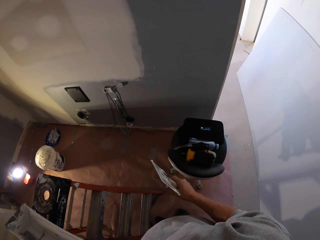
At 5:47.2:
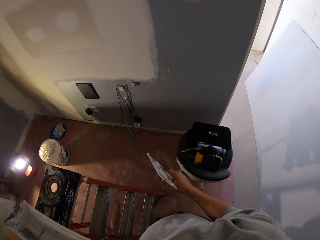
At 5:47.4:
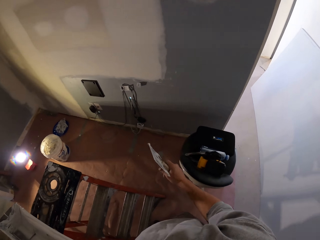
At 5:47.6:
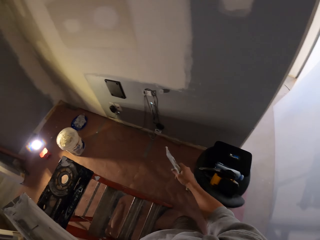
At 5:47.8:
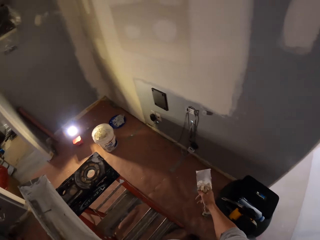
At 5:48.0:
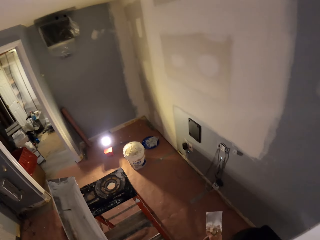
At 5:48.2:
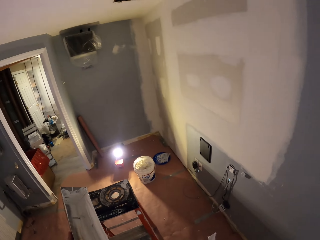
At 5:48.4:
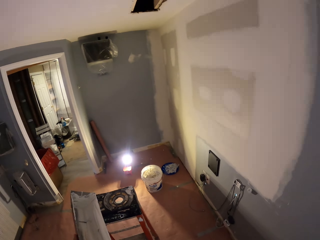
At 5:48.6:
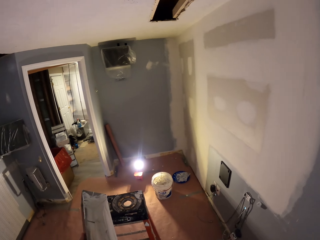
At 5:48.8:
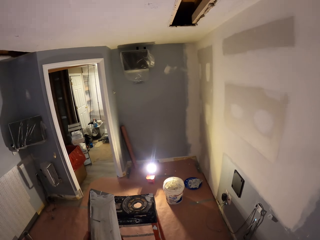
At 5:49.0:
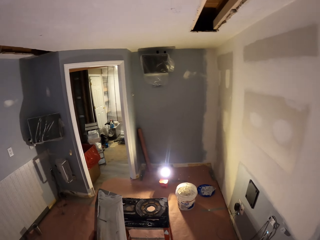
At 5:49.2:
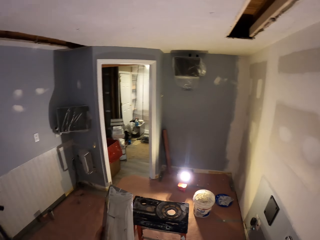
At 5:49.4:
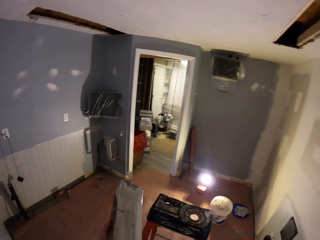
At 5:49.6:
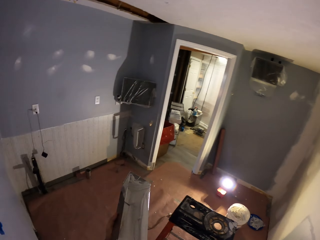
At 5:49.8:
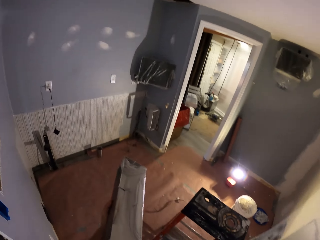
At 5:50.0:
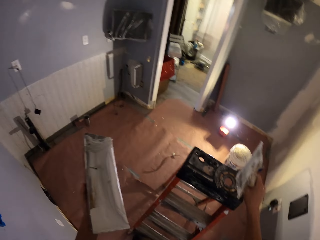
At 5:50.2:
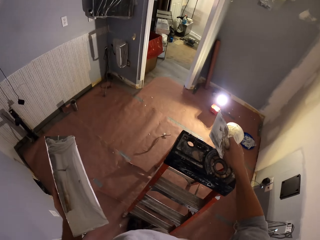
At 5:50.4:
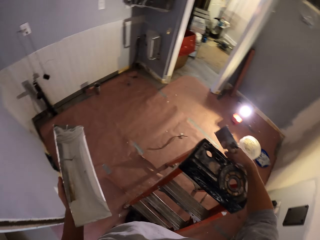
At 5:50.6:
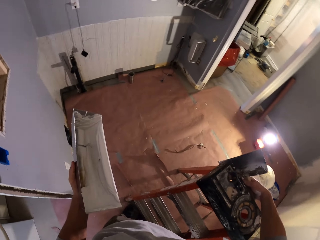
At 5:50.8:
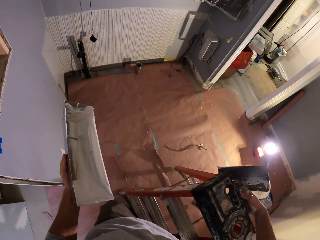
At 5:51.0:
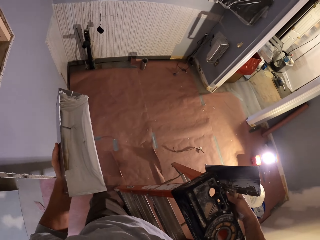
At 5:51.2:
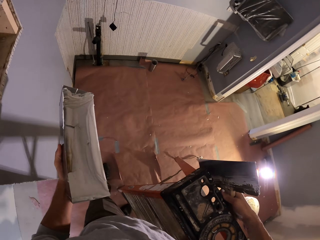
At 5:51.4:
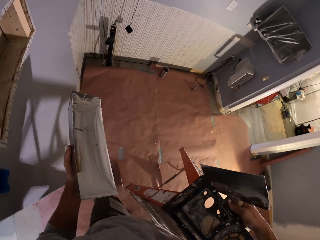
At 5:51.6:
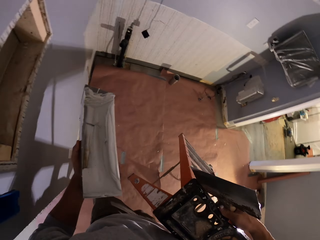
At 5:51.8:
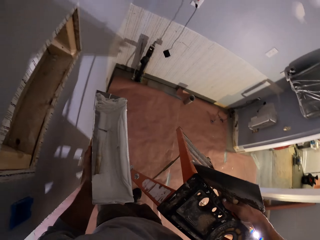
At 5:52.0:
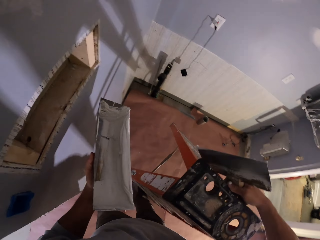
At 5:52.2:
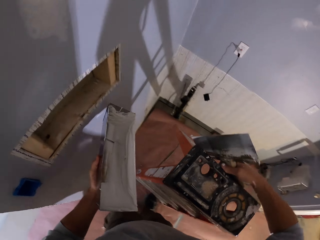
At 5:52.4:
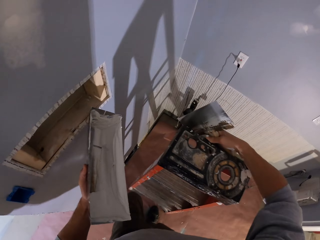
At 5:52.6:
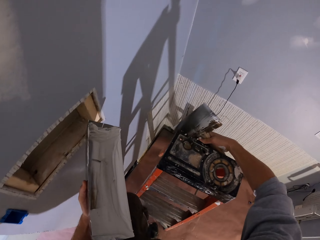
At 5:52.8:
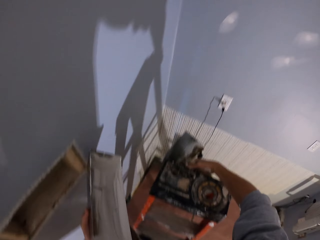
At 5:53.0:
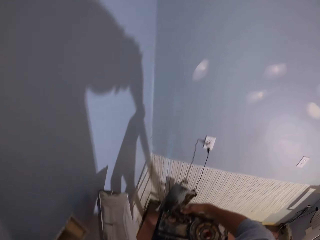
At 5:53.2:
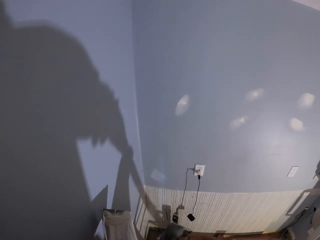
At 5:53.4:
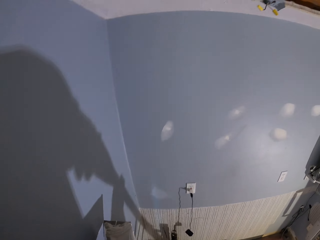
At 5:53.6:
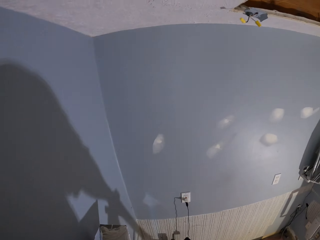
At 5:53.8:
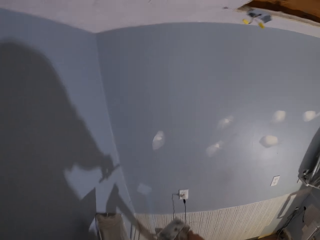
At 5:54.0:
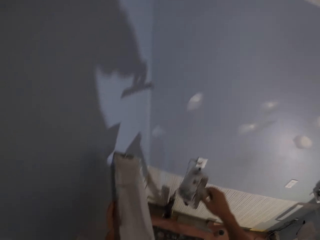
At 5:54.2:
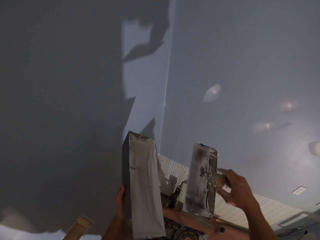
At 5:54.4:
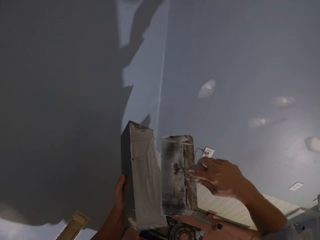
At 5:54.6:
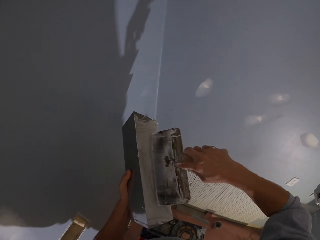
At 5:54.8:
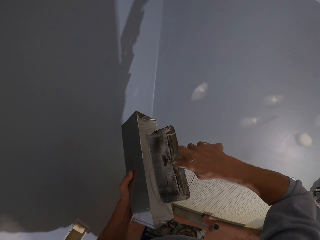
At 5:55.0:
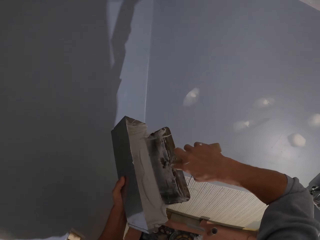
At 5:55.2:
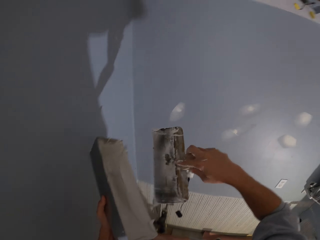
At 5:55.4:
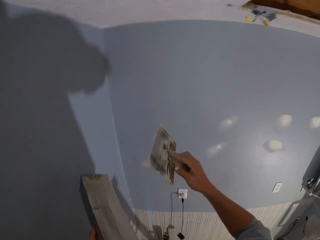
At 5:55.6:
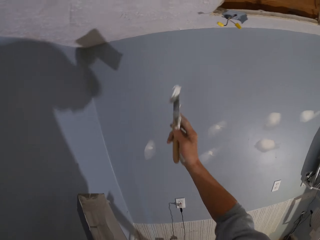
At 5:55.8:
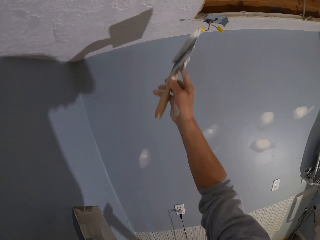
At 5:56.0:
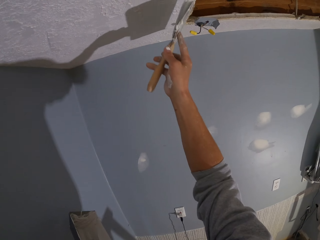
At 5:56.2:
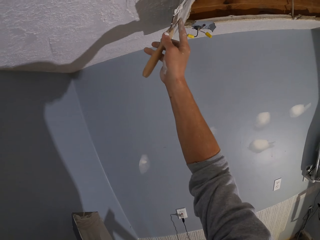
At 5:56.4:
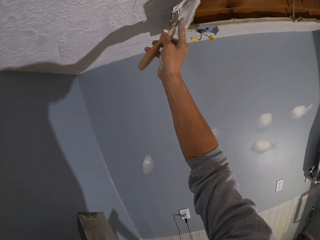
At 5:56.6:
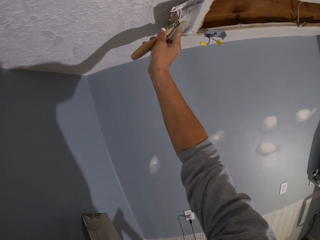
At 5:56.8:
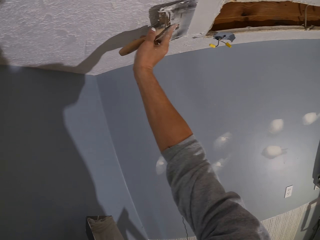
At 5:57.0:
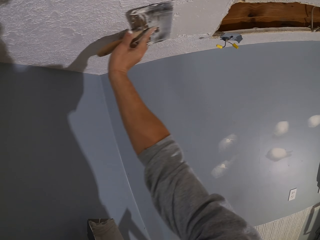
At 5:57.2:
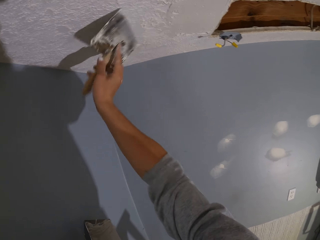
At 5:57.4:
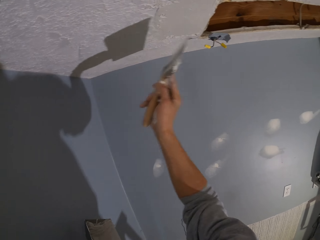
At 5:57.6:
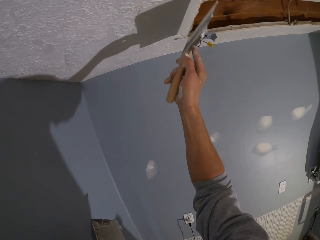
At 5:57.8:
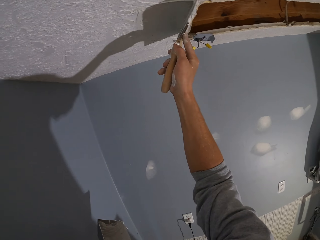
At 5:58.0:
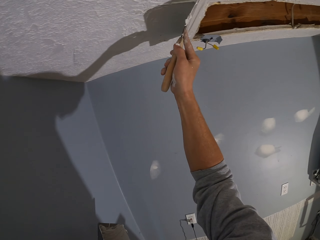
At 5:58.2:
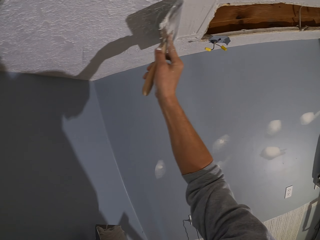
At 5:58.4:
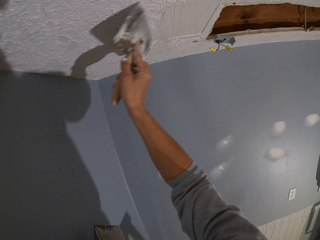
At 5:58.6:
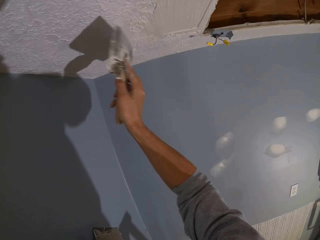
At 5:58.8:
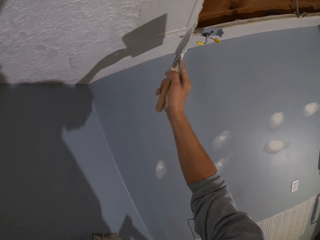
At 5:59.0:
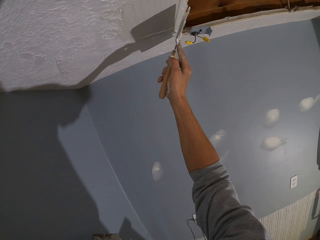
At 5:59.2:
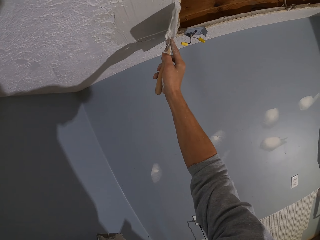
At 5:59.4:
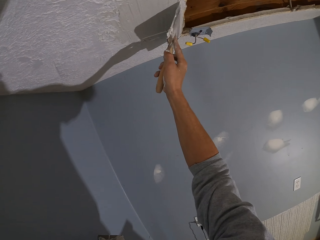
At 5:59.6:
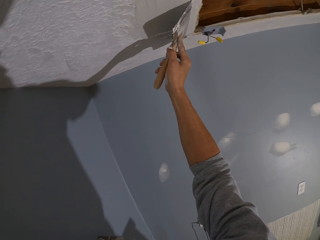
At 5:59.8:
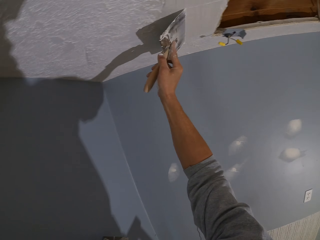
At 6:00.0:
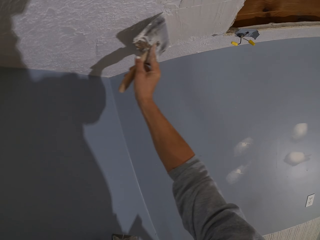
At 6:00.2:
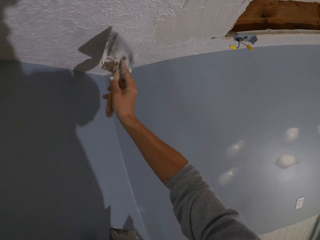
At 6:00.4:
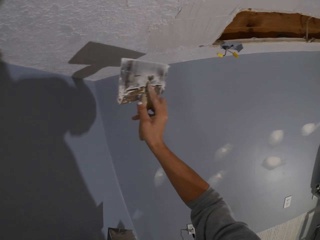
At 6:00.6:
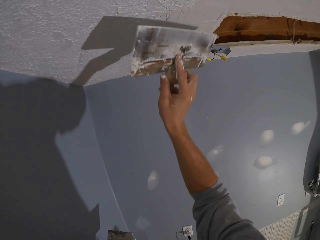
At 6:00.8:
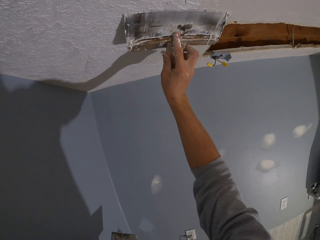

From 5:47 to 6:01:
The camera wearer lifts up the ladder, walks with the ladder, and places the ladder at the corner. They climb the ladder. They scoop plastering wall paint from the paint can. They plaster the ceiling horizontally repeatedly.

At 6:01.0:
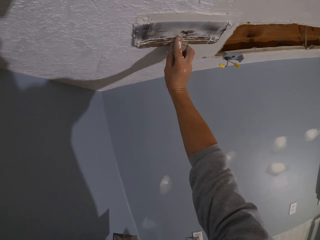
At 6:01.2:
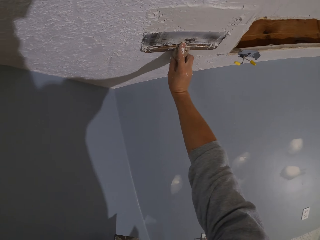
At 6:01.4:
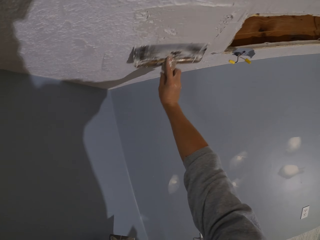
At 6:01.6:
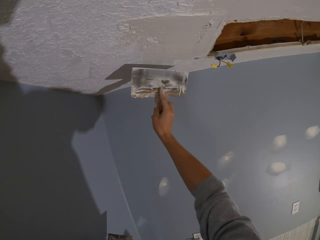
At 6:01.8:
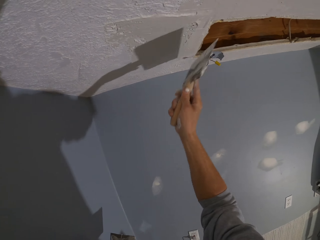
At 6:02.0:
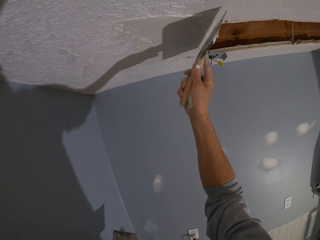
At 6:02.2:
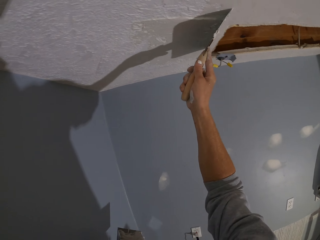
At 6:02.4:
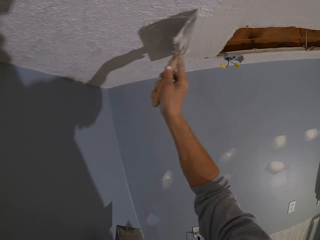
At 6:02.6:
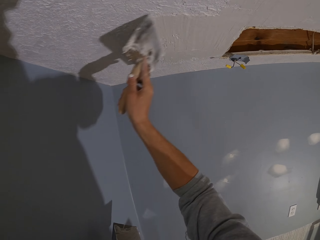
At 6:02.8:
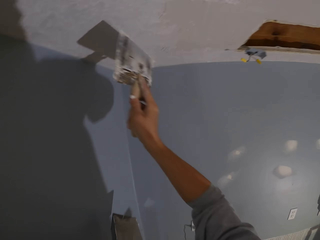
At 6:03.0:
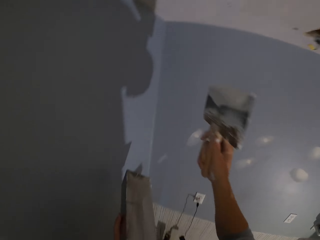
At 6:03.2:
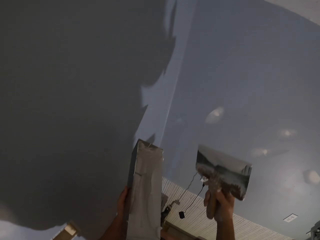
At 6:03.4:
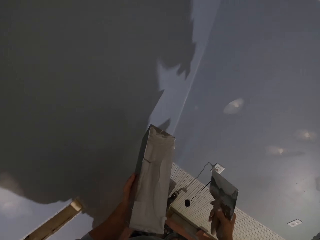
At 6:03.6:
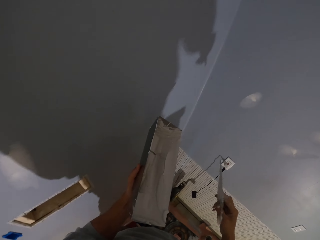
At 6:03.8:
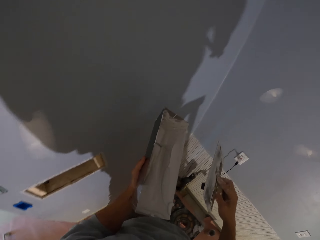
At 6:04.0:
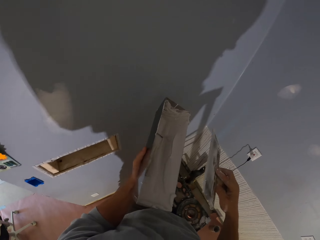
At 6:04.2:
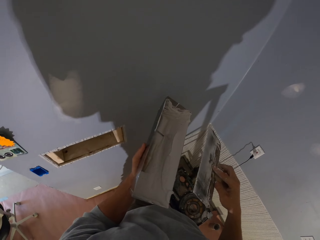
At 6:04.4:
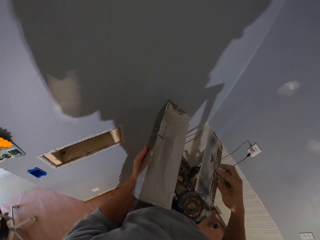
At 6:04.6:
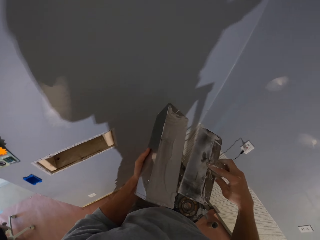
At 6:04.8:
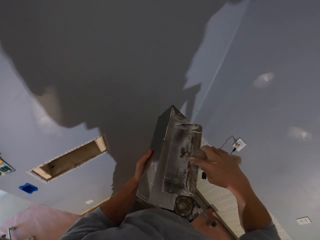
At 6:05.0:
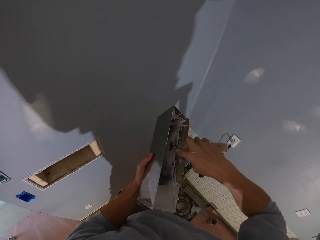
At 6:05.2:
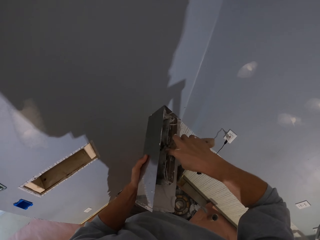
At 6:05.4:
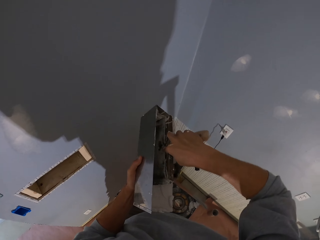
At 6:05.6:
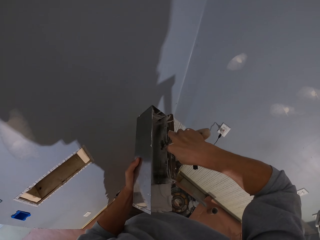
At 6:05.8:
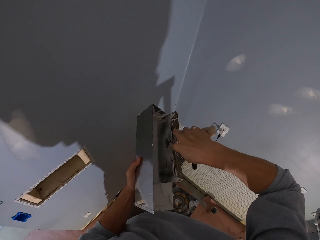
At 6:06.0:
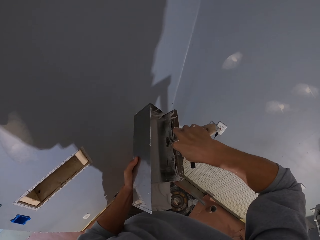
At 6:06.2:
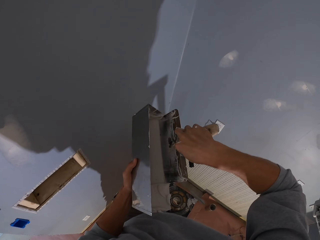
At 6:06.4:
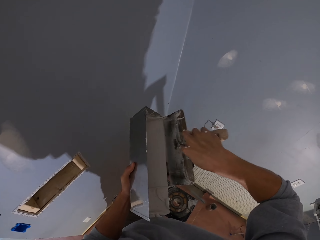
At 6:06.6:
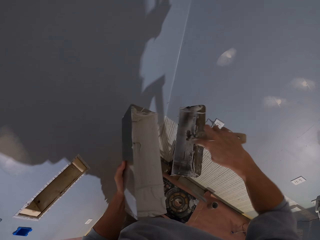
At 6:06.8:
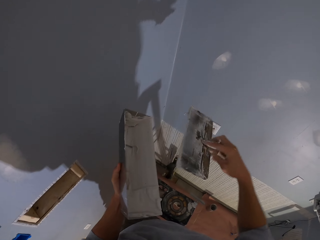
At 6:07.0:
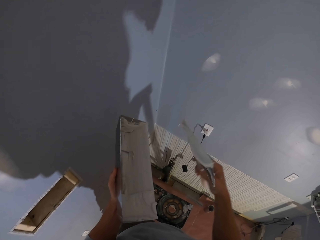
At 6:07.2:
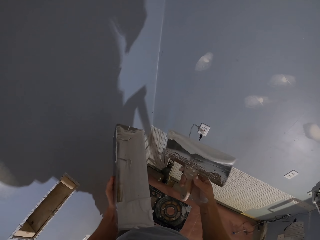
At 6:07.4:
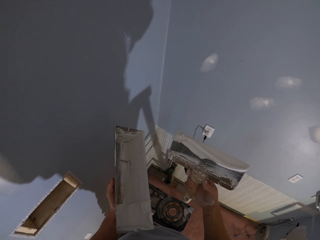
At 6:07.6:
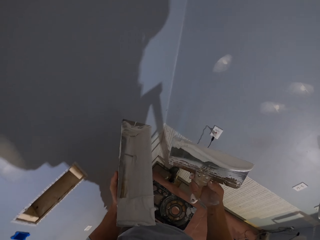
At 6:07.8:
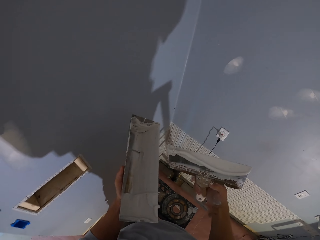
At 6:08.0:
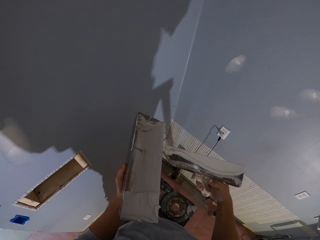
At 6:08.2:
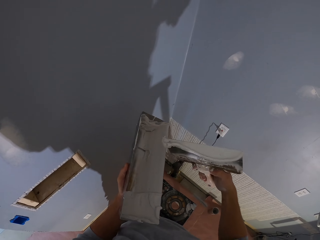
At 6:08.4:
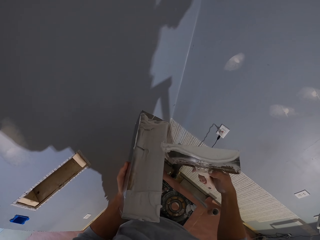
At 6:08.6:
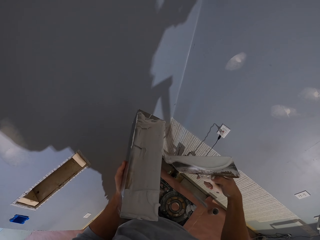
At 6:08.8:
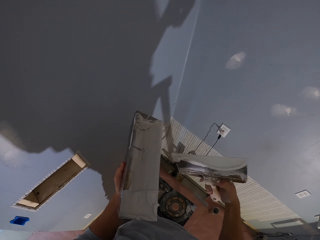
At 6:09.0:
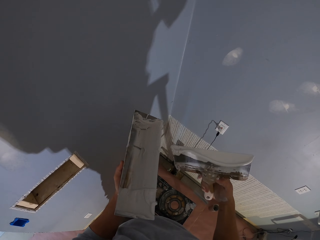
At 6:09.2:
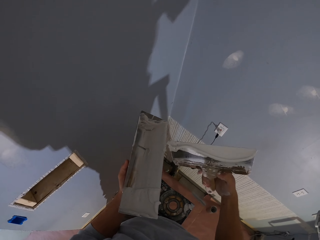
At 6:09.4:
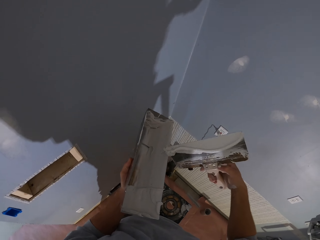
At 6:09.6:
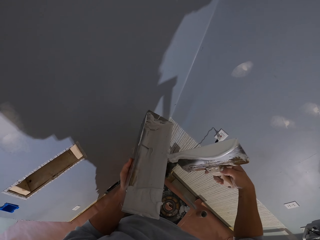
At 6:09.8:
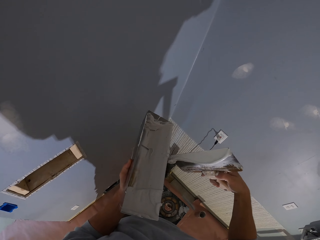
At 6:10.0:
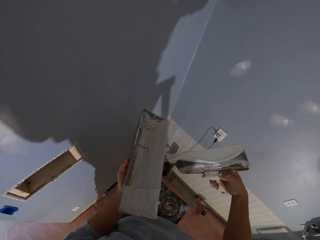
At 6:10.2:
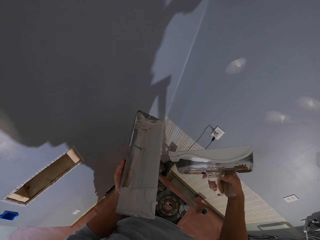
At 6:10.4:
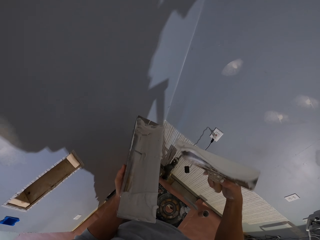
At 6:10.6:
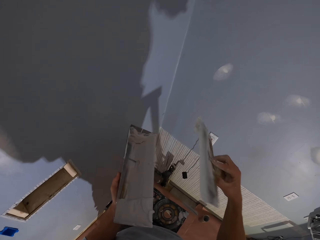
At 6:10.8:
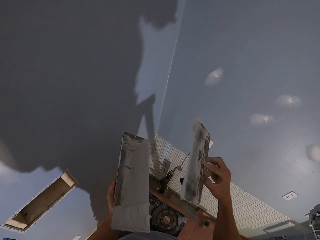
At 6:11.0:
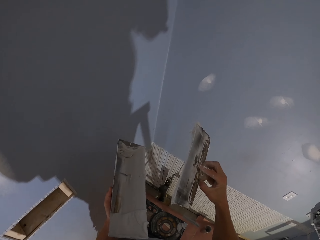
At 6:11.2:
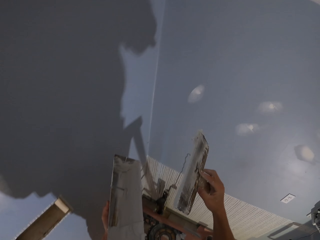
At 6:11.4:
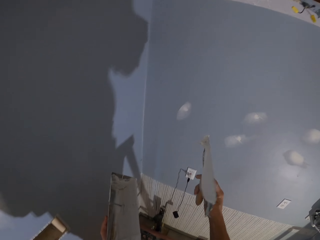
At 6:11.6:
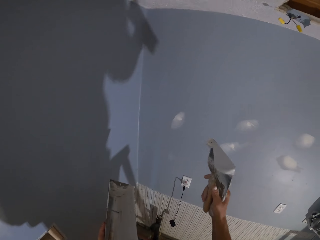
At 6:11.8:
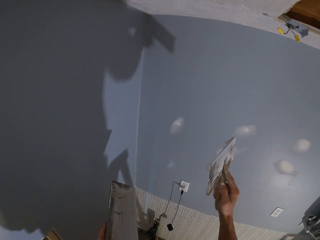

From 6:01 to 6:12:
The camera wearer plasters the ceiling vertically. They plaster the ceiling horizontally. They hold the tool for some seconds. They scoop plastering wall paint from the paint can. They reduce plastering wall paint from the tool edge. They do so again.
